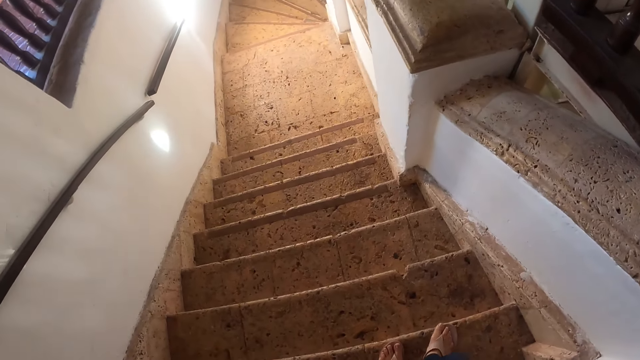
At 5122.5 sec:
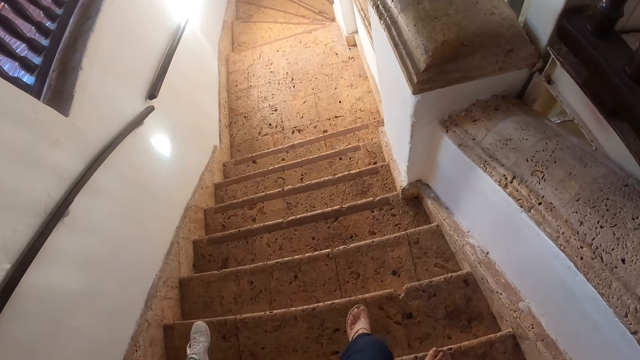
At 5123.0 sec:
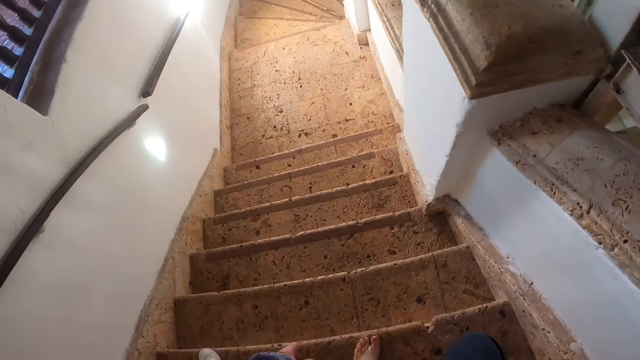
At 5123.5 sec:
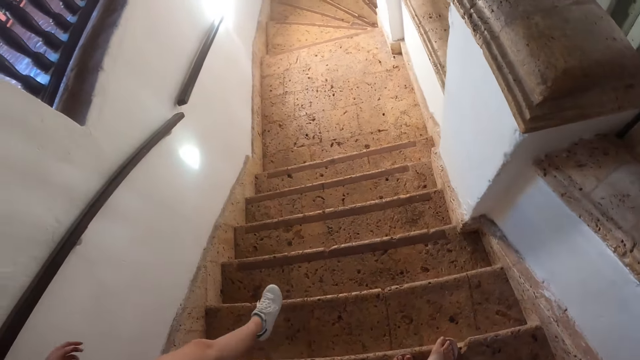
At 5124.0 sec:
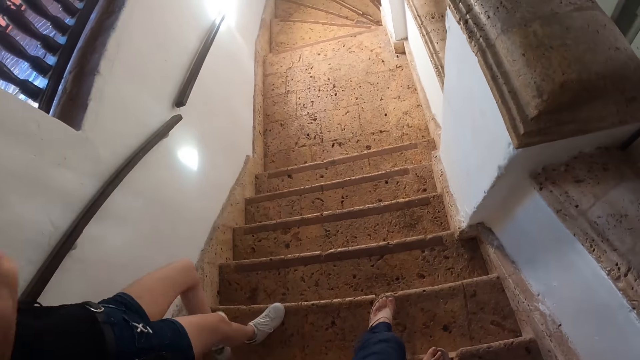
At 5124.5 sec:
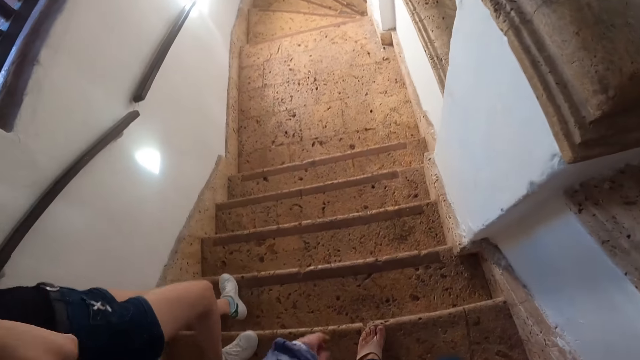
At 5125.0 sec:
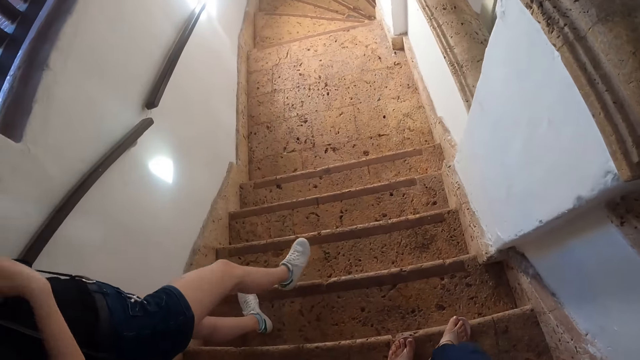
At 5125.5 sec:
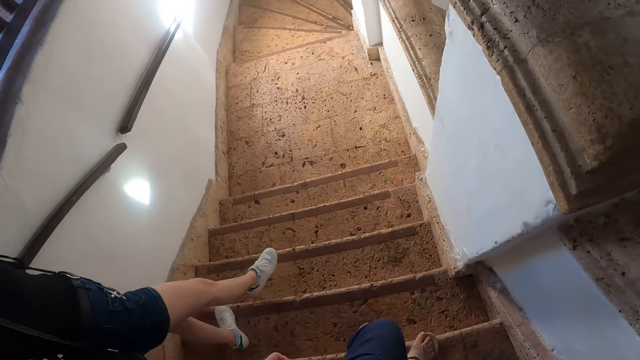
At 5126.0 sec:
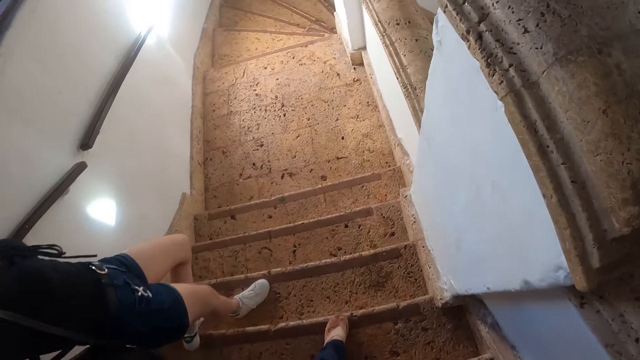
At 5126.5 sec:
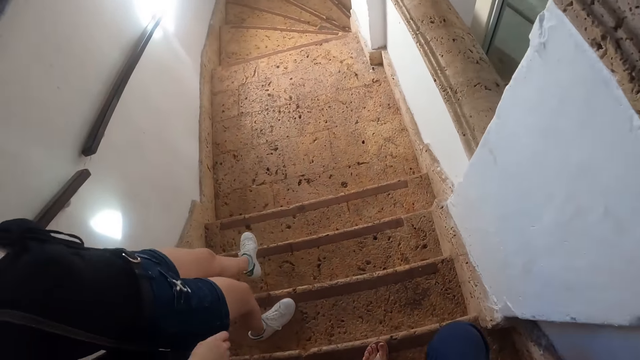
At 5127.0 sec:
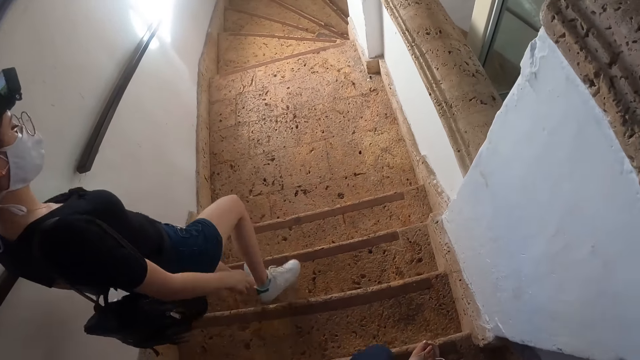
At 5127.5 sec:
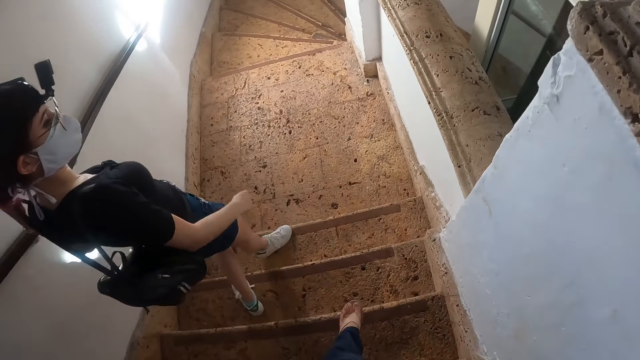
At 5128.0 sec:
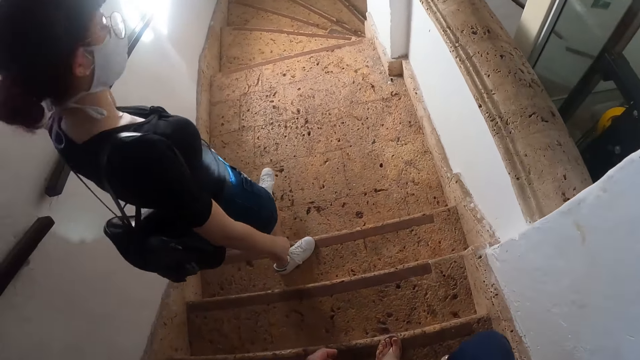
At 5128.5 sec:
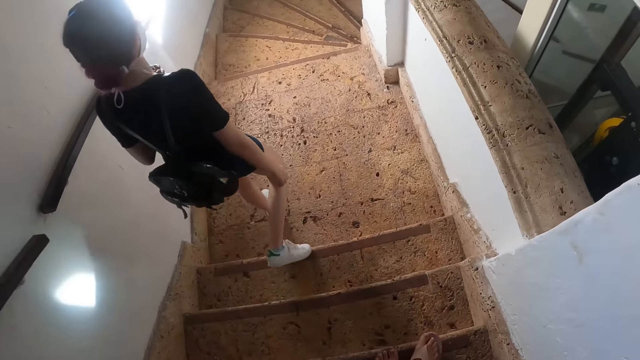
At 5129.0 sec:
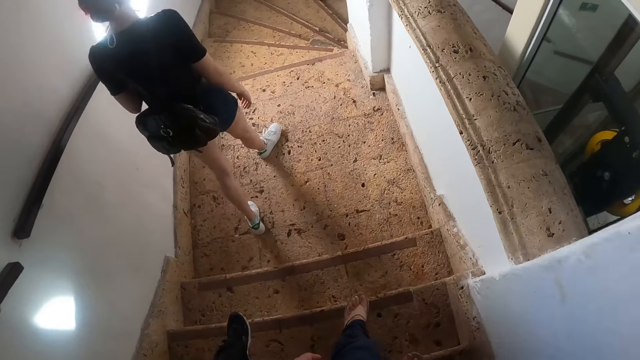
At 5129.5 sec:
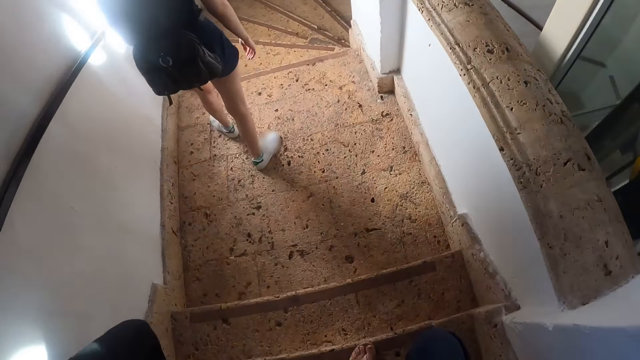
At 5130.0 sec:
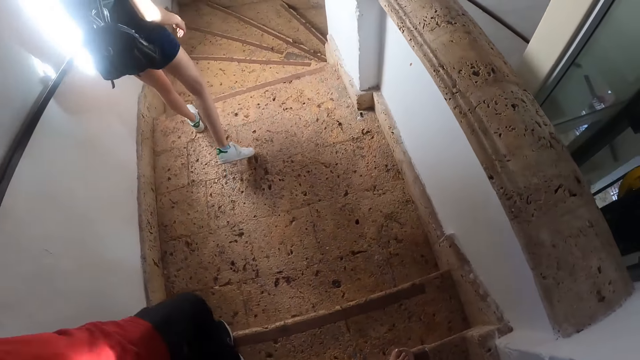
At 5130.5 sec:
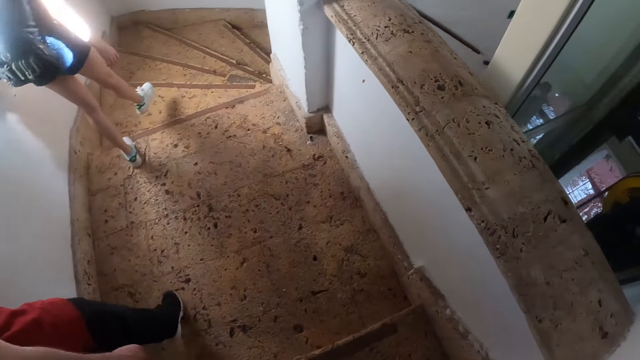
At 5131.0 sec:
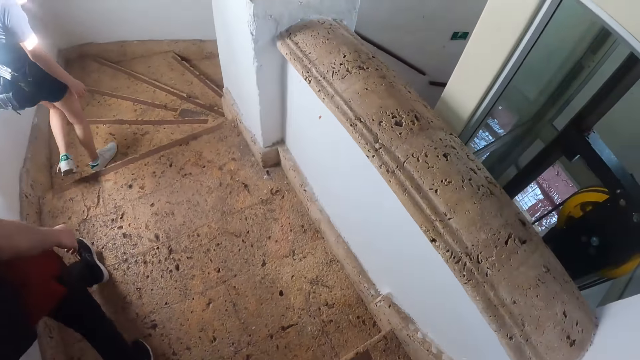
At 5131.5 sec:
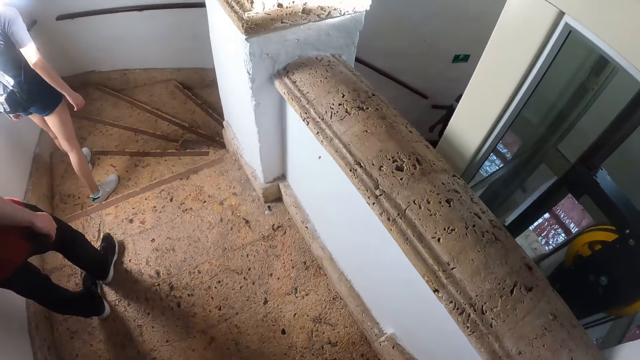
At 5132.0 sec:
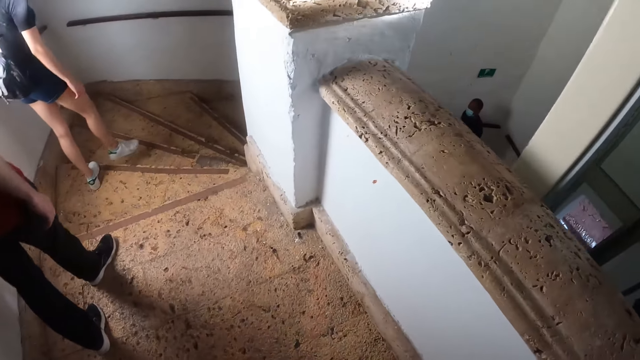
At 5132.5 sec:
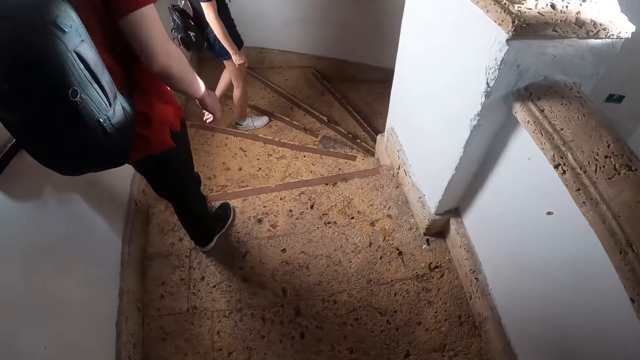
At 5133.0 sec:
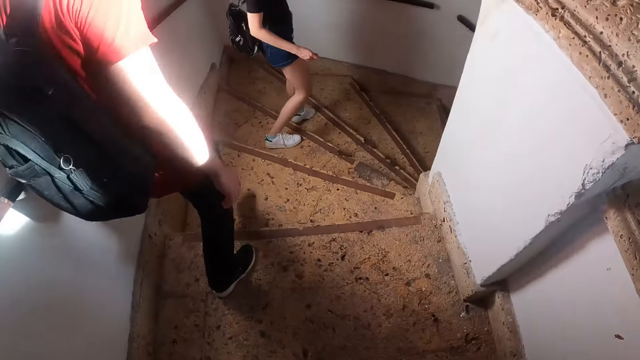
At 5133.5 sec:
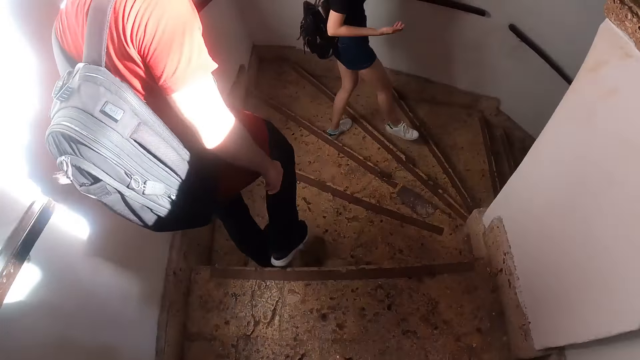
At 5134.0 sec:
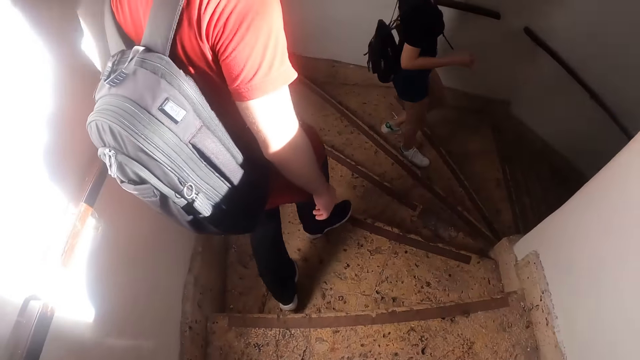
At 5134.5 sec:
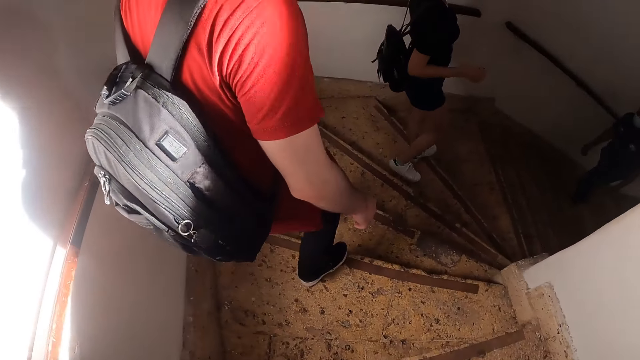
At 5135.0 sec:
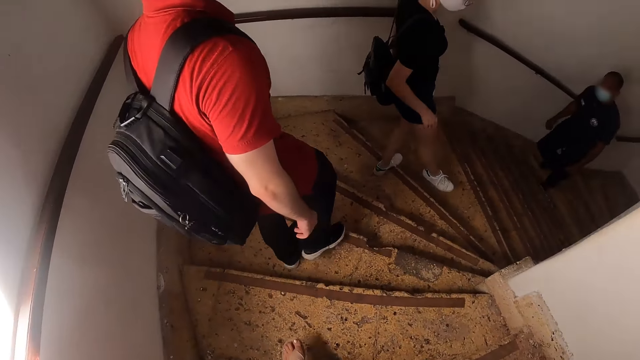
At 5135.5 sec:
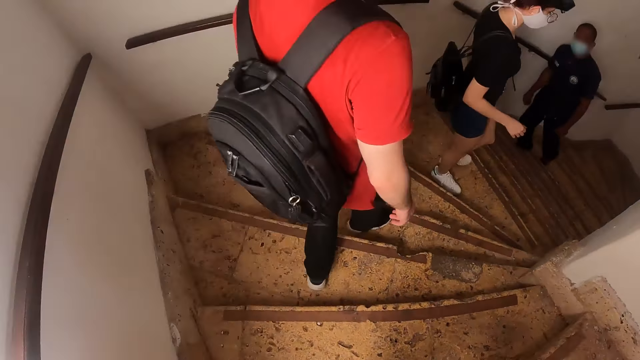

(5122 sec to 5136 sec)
A woman walks downstairs. A man walks downstairs. The camera wearer walks downstairs.

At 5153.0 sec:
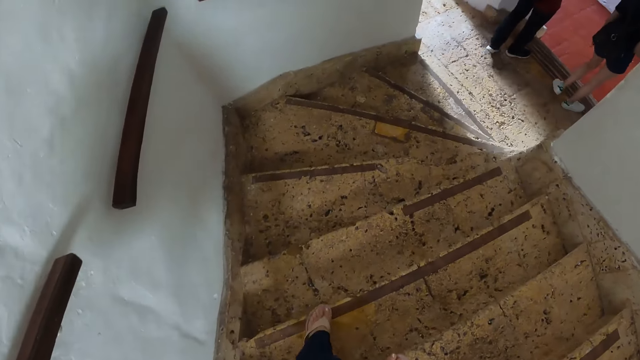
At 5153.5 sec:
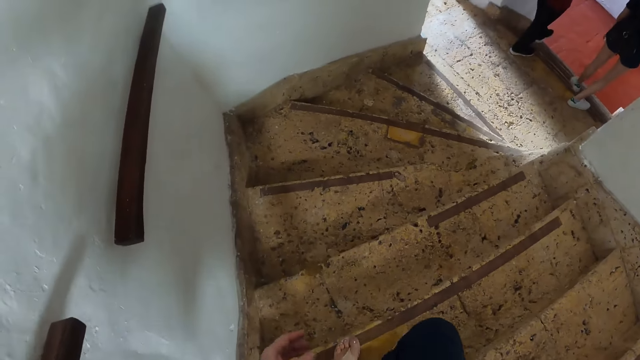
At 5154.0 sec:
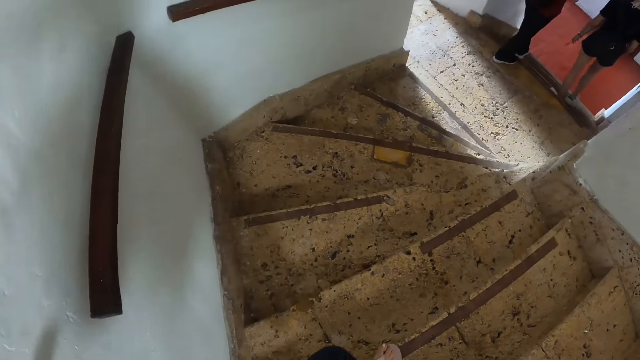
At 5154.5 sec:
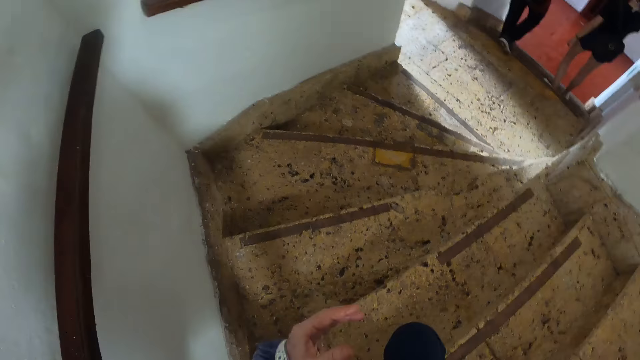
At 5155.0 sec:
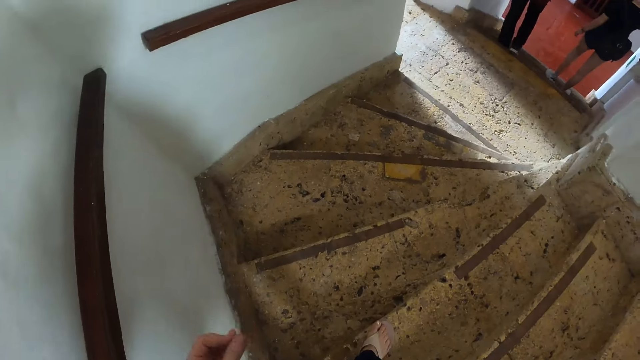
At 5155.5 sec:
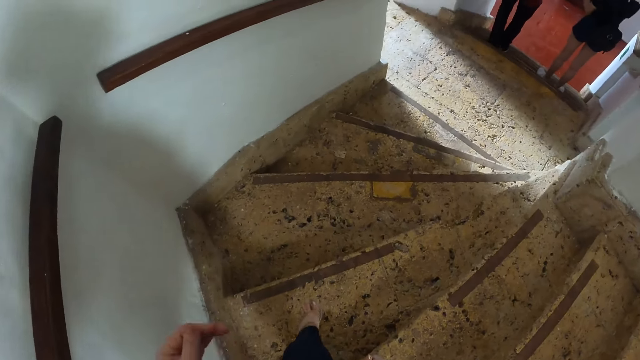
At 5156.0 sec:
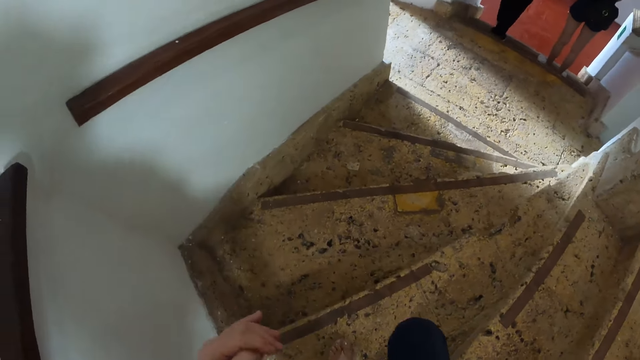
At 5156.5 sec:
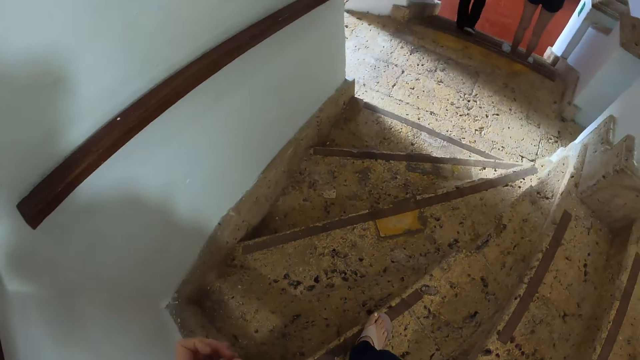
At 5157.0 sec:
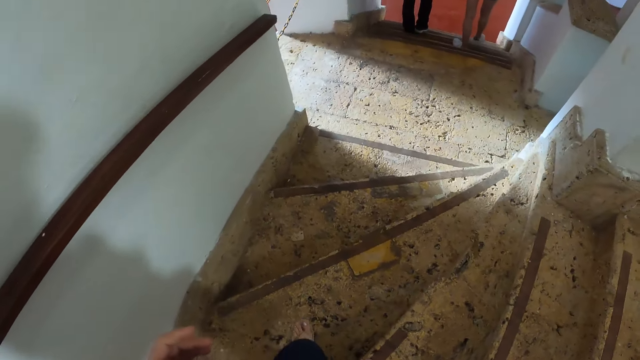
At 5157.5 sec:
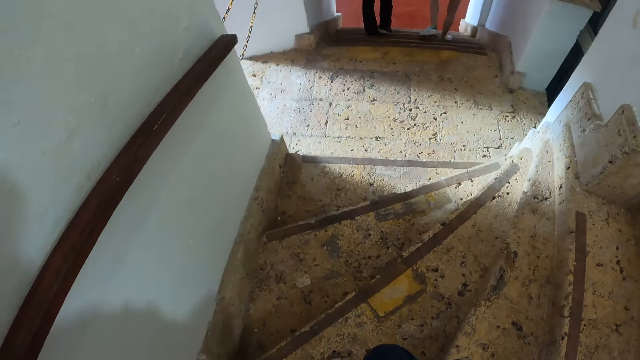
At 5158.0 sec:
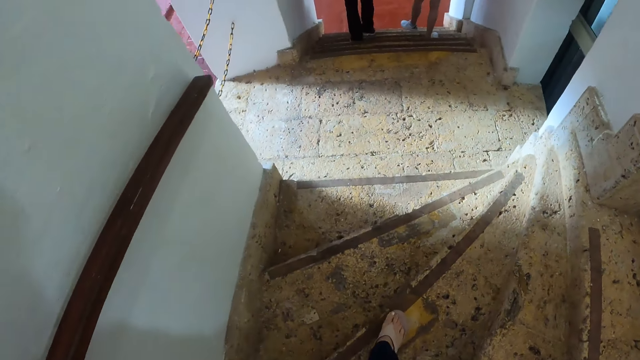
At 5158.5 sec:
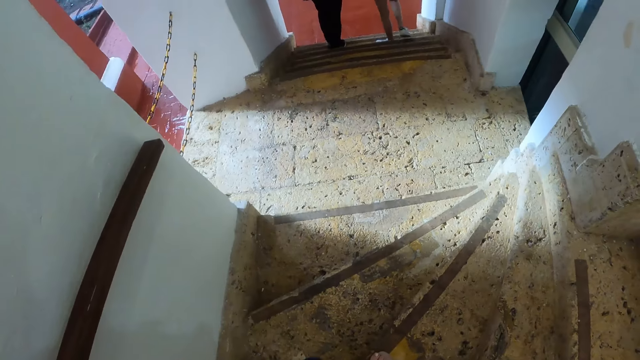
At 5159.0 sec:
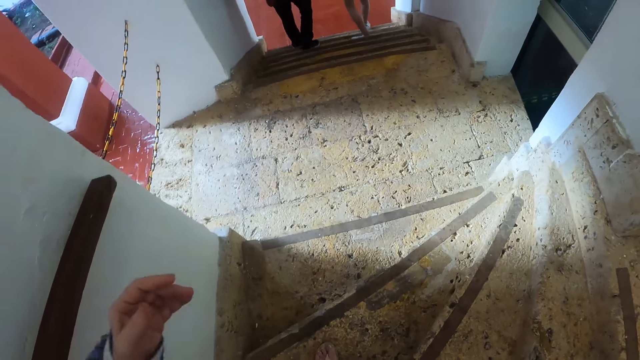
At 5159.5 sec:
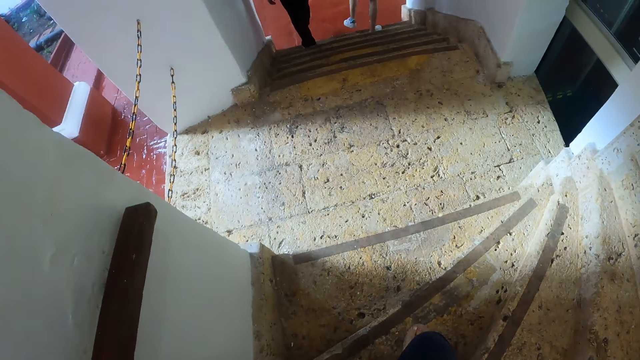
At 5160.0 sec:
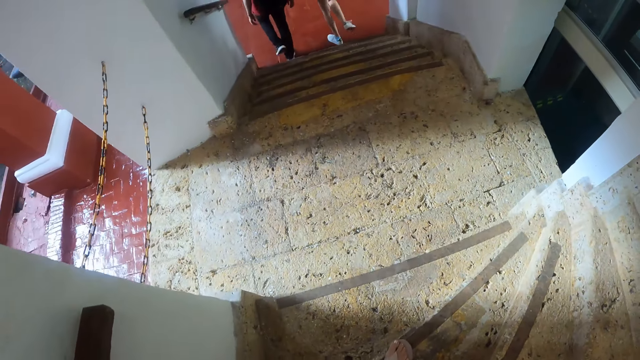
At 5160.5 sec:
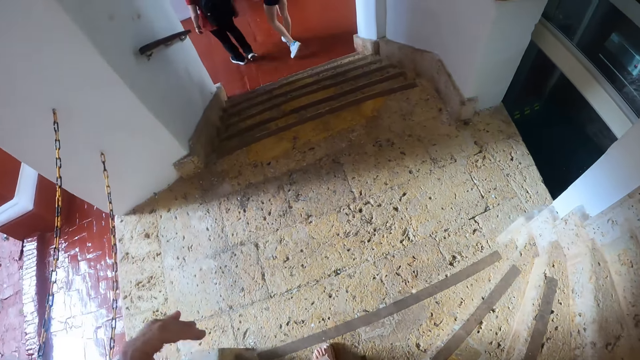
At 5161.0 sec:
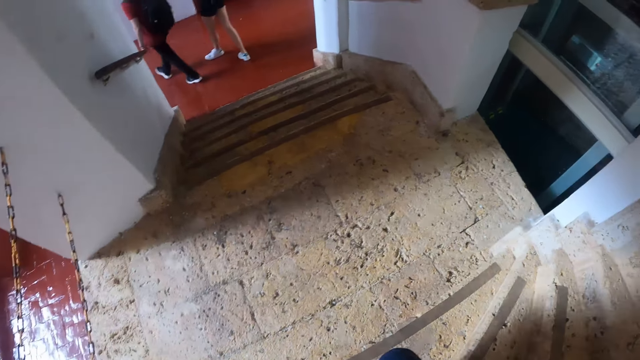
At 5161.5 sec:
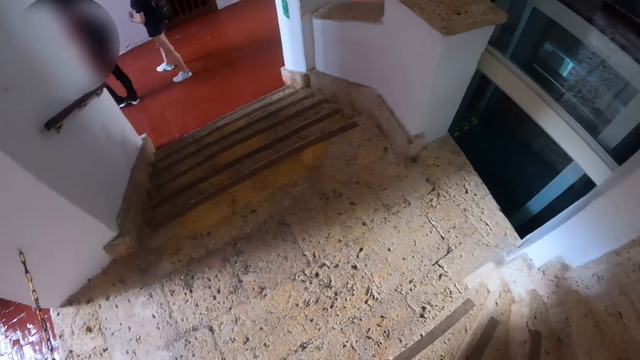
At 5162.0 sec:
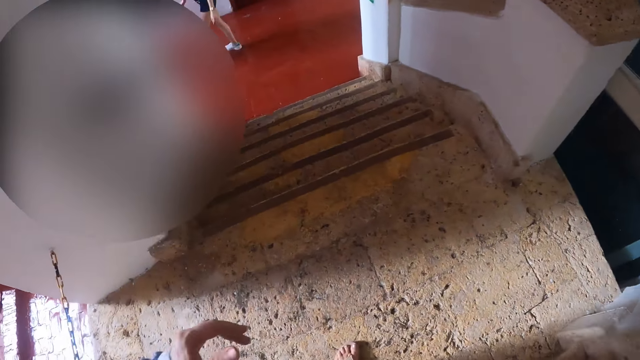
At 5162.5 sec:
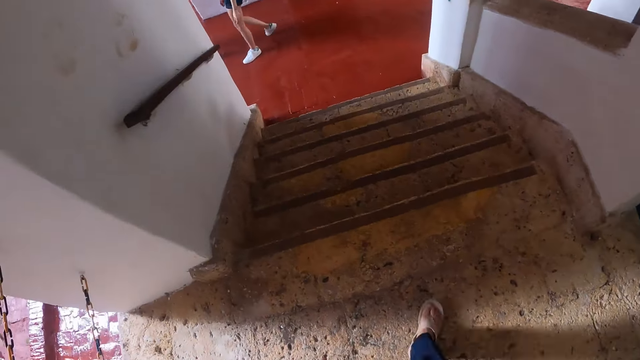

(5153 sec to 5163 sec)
The camera wearer shakes the left hand.
